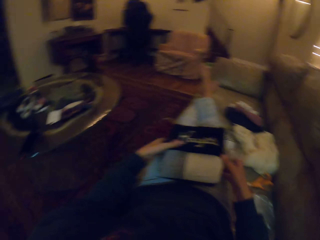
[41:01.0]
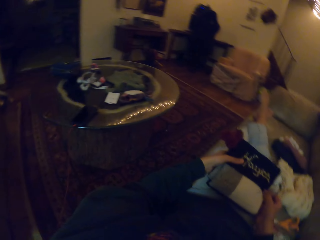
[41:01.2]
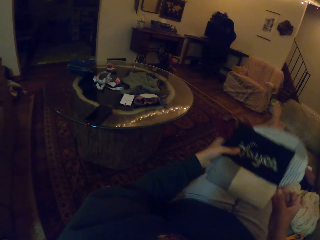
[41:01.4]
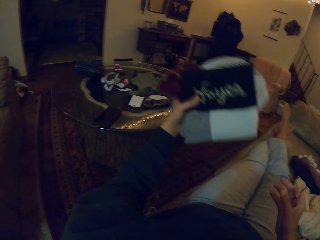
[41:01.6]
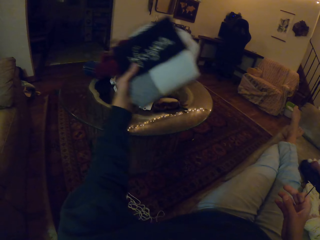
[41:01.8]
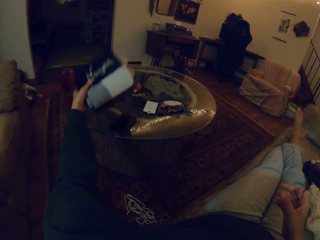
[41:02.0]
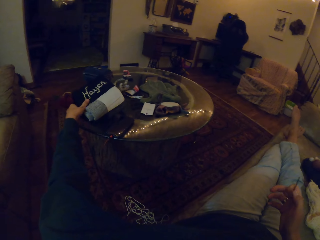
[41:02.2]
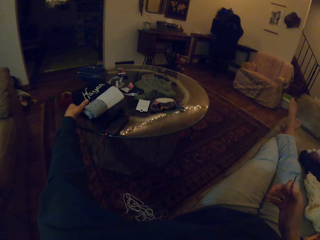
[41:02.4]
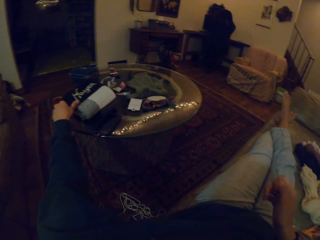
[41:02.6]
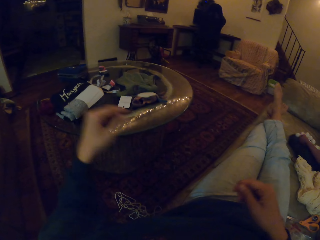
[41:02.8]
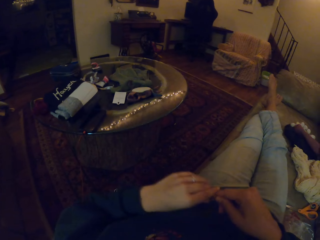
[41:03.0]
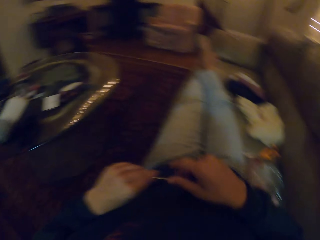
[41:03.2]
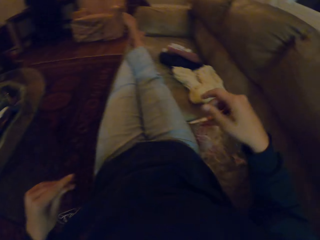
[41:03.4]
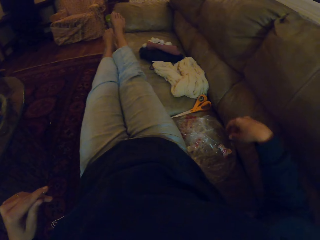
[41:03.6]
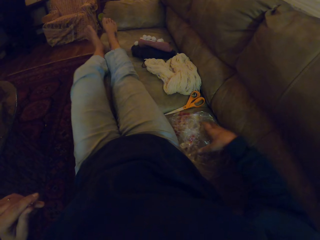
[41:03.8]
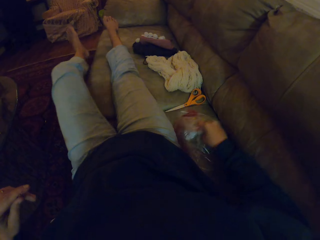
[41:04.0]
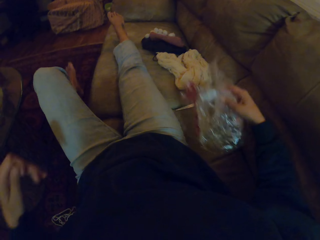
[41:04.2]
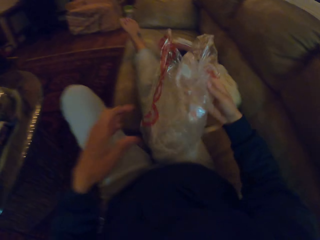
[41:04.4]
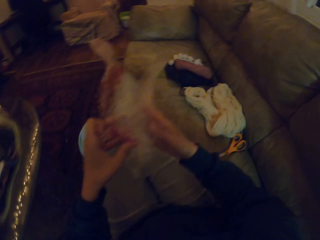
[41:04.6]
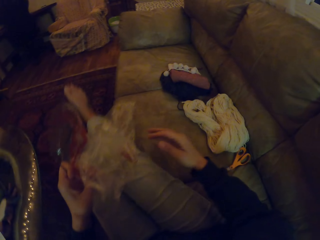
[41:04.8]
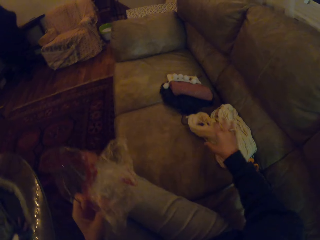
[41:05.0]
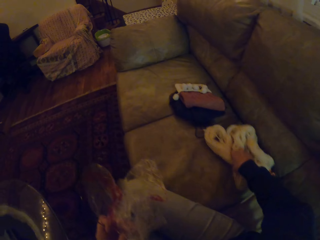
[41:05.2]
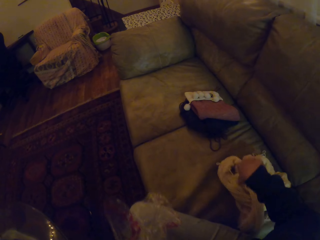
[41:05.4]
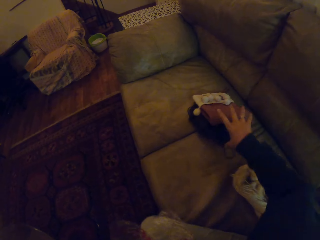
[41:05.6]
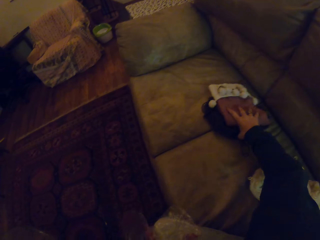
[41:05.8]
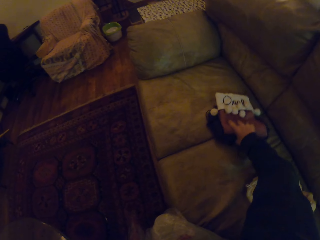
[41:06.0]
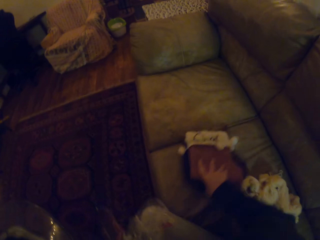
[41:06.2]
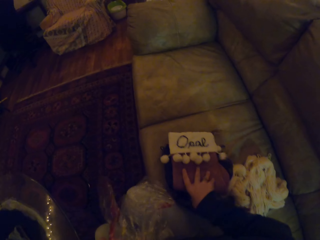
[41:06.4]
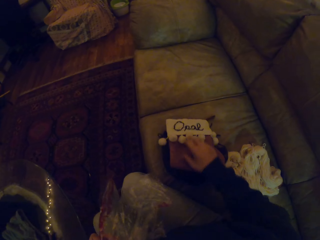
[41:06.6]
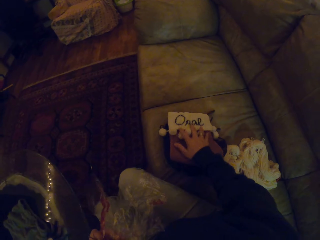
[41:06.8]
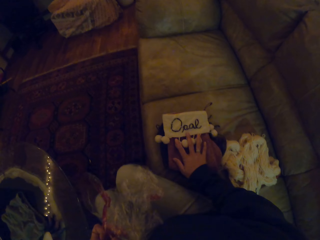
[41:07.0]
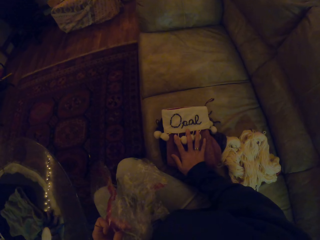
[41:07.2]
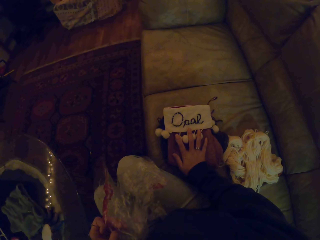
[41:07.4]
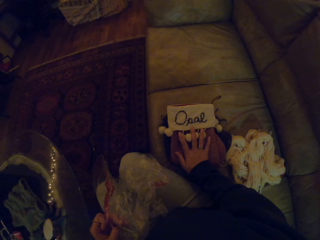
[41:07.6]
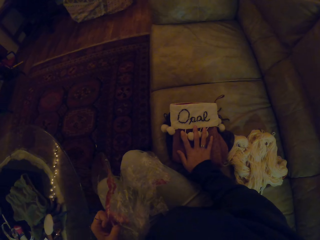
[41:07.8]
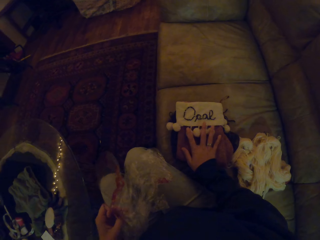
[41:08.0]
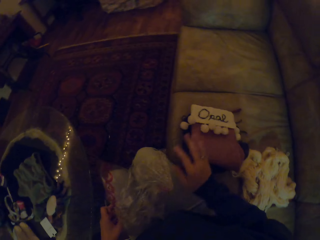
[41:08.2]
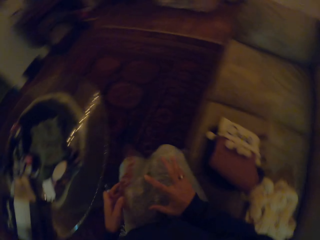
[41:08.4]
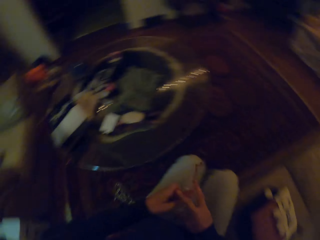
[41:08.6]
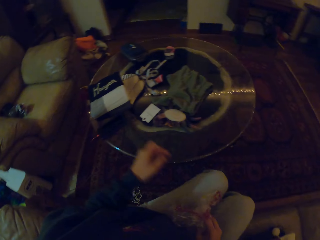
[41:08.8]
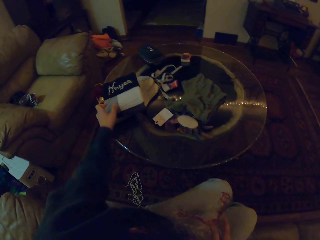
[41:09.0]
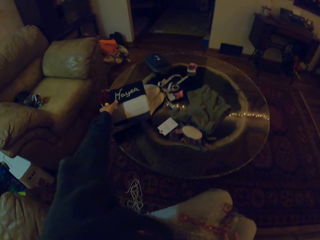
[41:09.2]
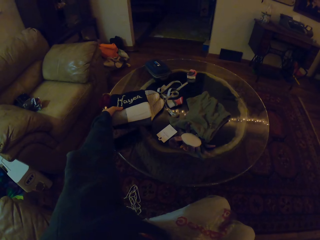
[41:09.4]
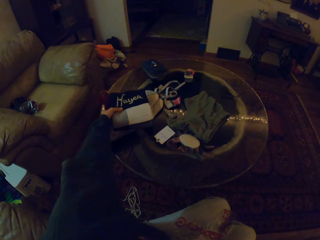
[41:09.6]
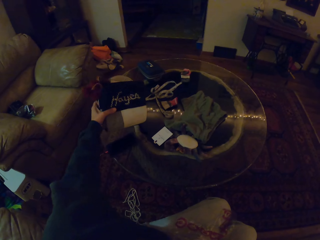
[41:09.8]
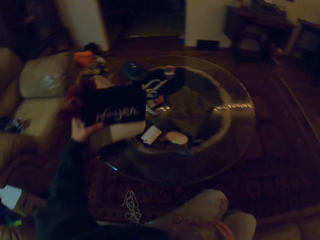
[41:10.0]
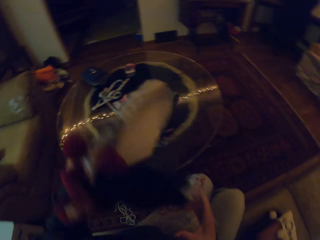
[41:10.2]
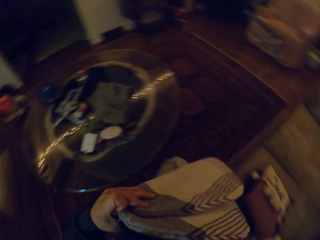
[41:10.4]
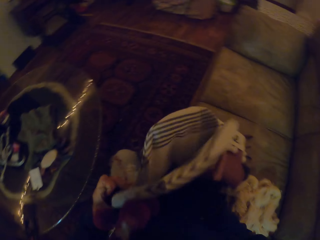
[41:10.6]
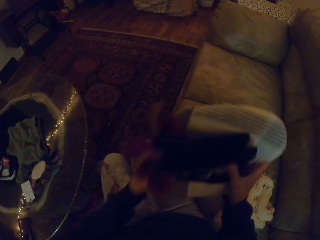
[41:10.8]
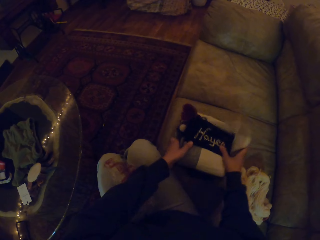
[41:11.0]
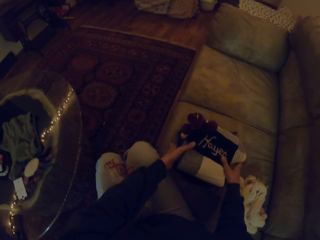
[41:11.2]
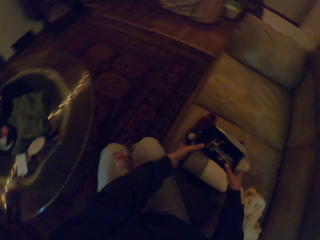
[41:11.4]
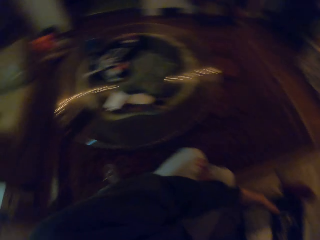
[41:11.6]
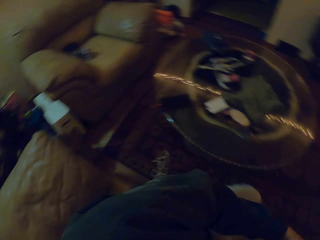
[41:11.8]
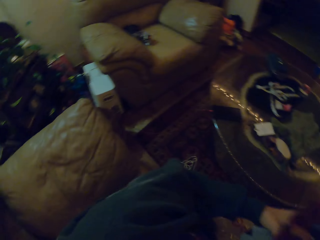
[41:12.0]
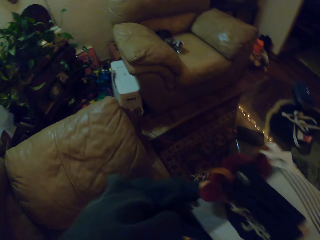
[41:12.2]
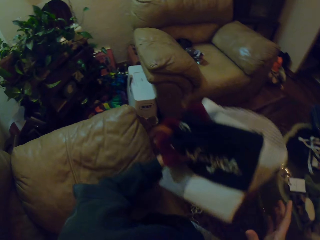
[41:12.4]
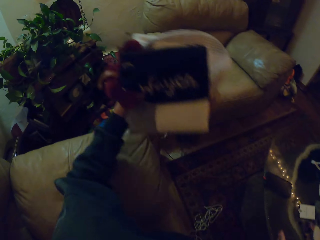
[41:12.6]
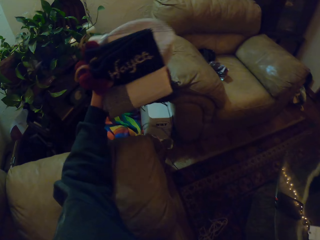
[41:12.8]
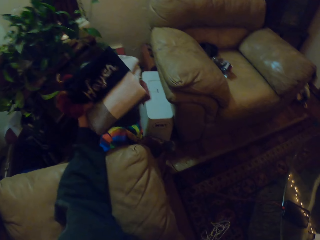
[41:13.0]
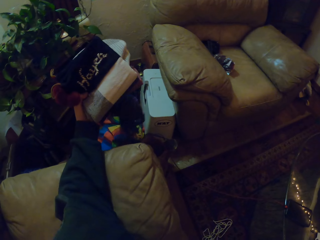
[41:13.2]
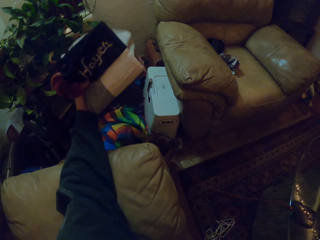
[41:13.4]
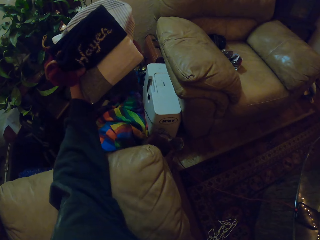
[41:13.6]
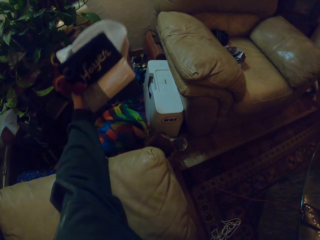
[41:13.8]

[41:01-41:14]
The camera wearer folds something. They put the fabric on the table. They pick up a polythene bag from the sofa set. They pull thread and pick up the fabric from the chair. They pick up the fabric from the table. They pick something from the sofa set and turn around.

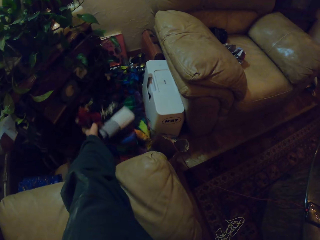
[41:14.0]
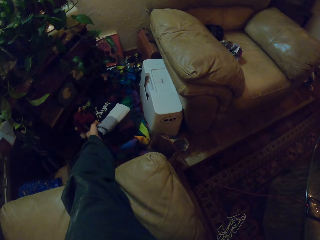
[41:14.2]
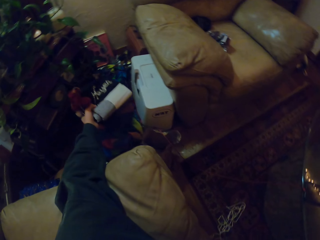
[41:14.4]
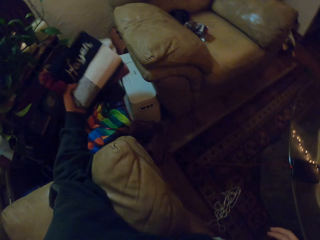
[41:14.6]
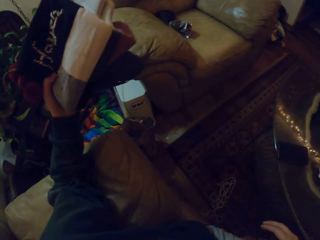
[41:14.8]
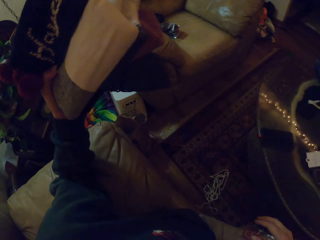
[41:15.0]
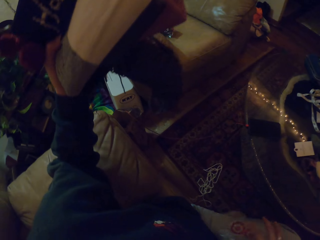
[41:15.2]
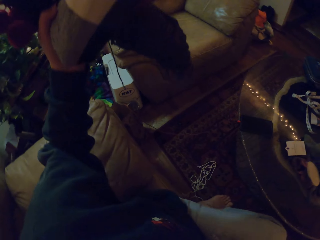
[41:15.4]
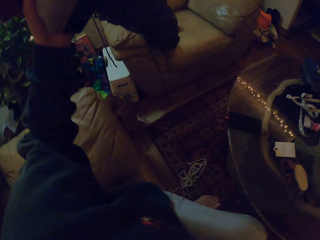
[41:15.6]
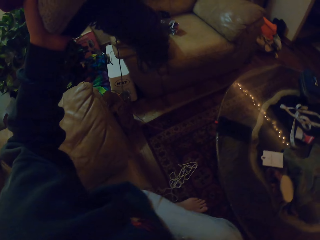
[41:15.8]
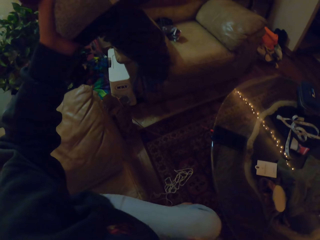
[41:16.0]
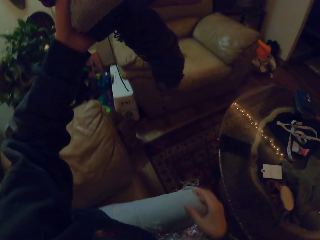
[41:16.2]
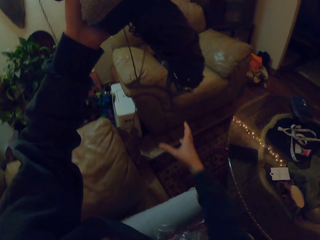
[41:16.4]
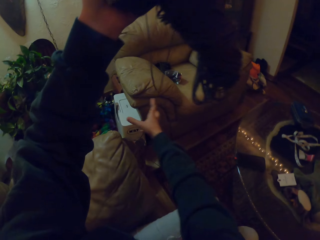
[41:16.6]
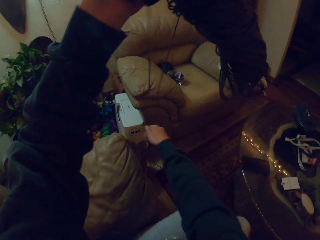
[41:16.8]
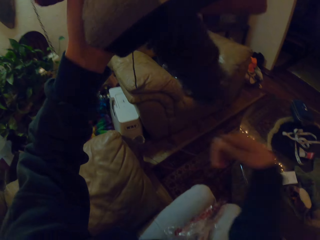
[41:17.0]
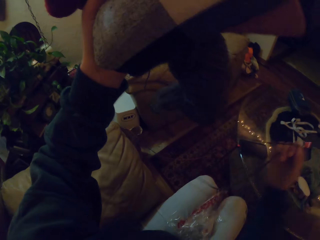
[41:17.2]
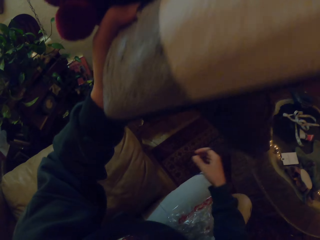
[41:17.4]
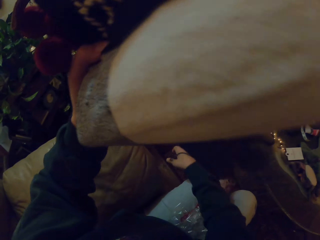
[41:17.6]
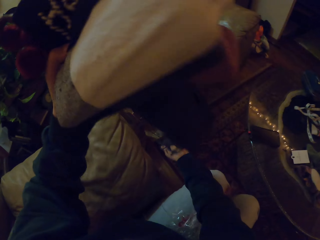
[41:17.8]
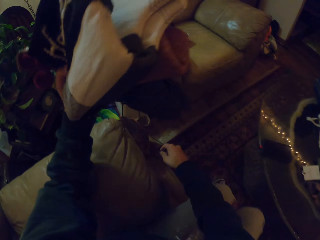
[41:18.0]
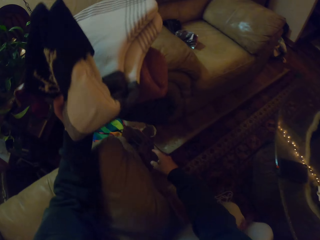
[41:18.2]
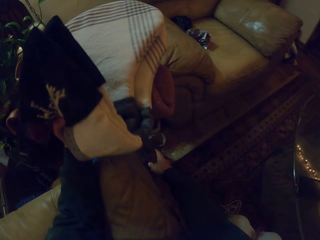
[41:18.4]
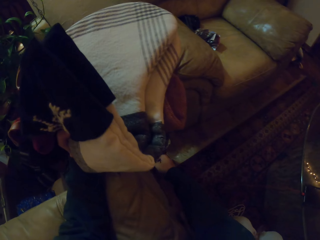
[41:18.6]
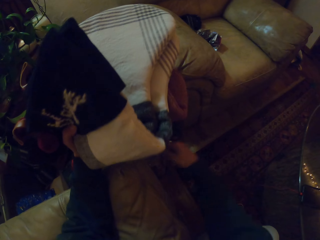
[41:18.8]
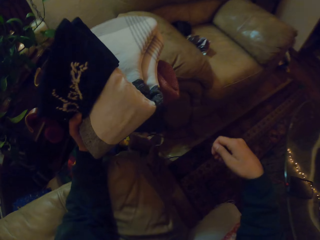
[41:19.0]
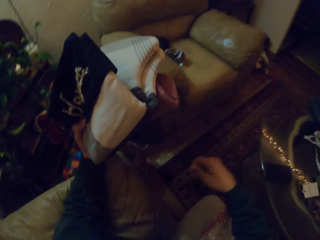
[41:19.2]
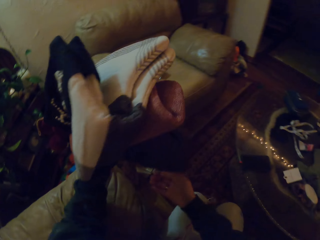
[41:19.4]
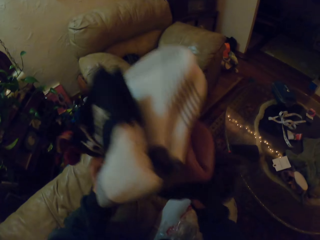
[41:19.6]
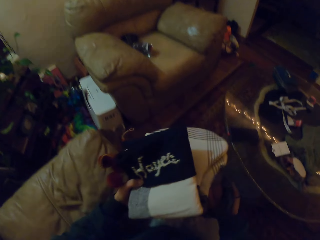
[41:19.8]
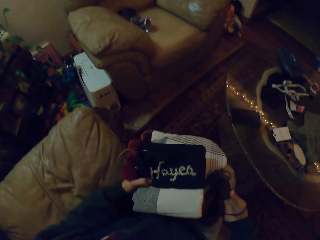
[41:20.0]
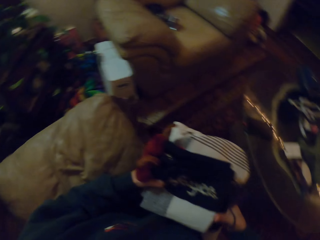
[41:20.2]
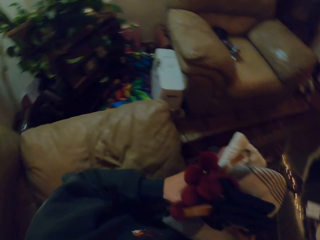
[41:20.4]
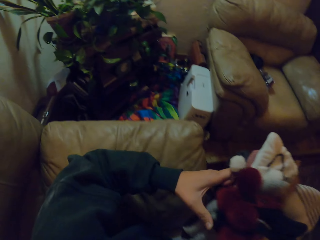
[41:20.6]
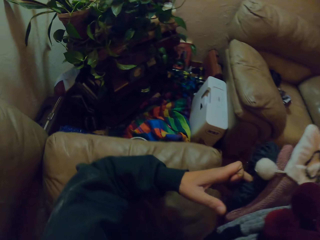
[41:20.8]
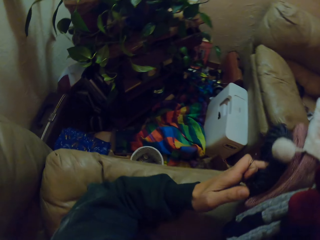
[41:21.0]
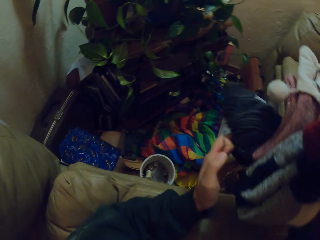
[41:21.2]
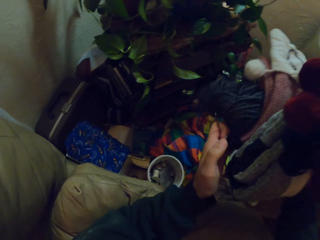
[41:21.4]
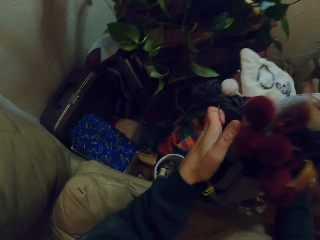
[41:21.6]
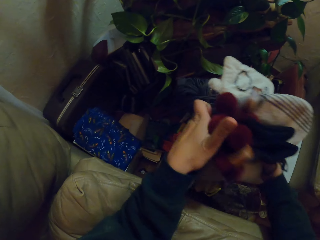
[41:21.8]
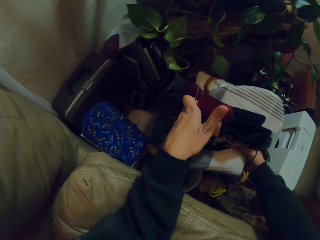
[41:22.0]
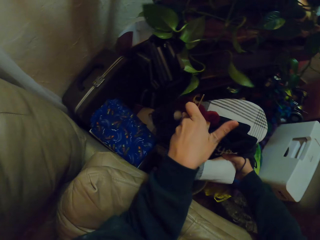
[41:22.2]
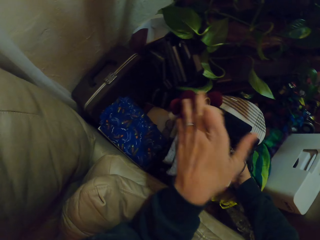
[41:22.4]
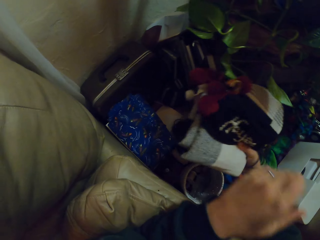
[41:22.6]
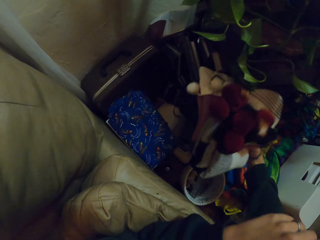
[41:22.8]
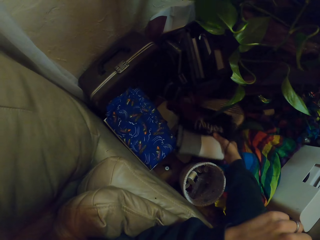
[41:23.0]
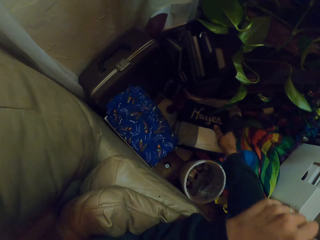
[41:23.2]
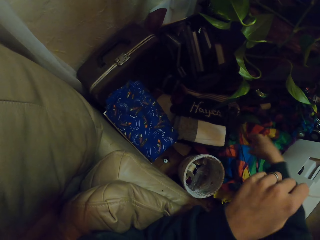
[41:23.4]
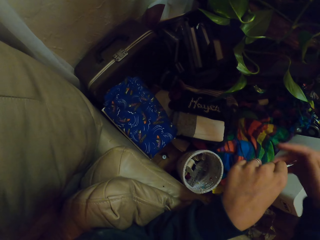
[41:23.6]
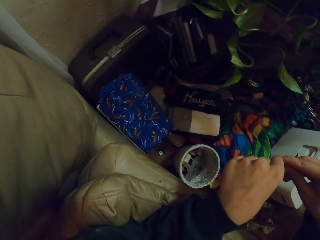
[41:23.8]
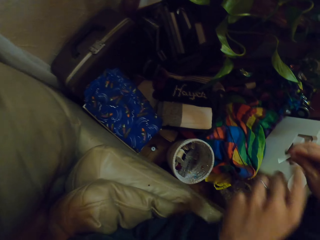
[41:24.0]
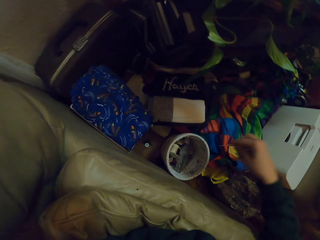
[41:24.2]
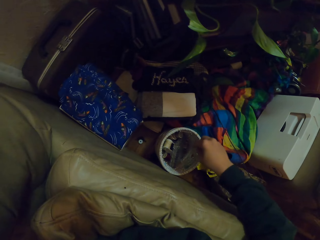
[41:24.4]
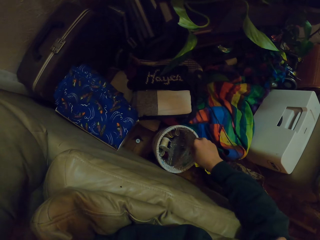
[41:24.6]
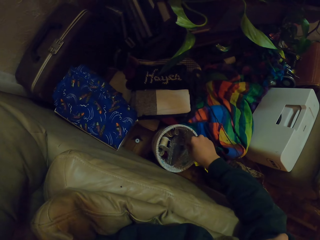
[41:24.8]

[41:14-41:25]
The camera wearer puts the fabric down on the table. They hold up the fabric and put the fabric down.
